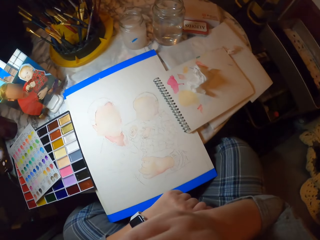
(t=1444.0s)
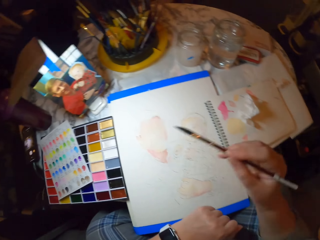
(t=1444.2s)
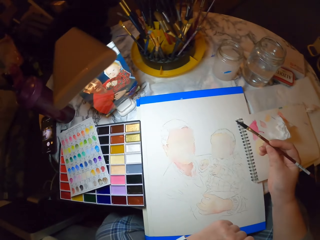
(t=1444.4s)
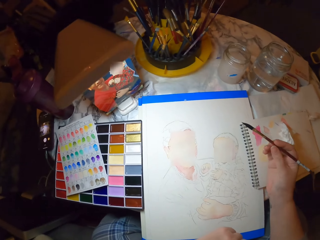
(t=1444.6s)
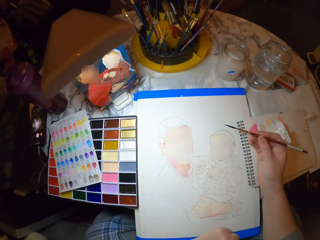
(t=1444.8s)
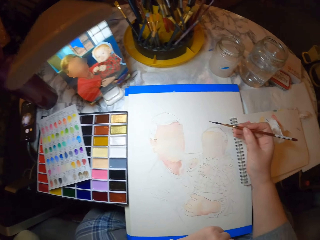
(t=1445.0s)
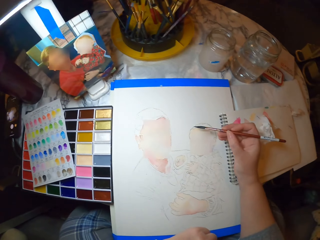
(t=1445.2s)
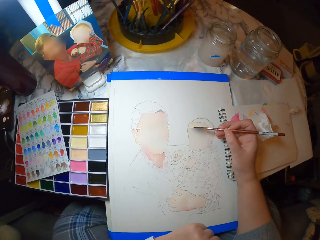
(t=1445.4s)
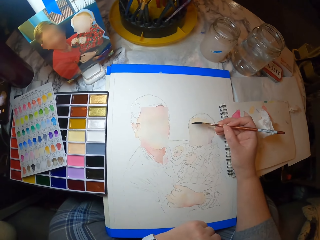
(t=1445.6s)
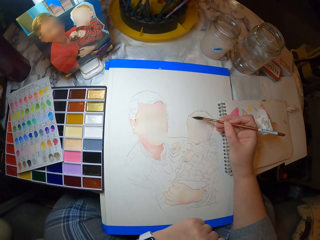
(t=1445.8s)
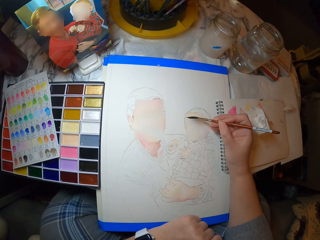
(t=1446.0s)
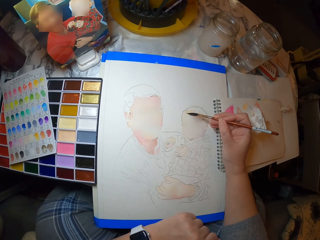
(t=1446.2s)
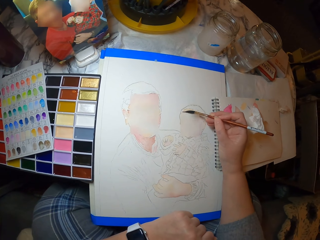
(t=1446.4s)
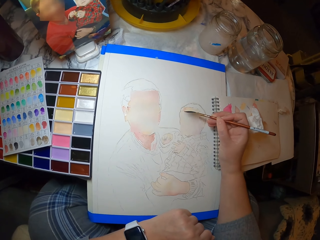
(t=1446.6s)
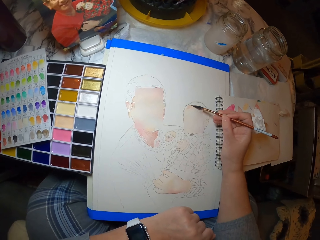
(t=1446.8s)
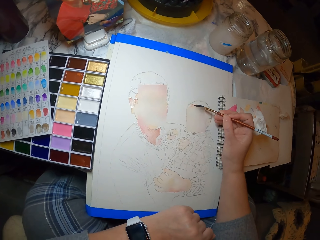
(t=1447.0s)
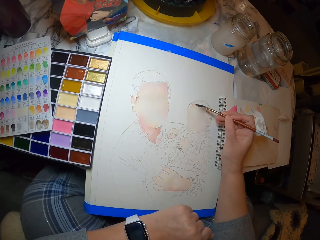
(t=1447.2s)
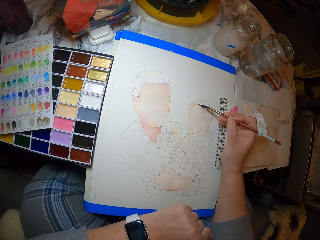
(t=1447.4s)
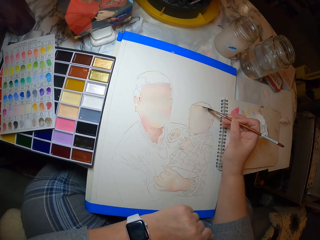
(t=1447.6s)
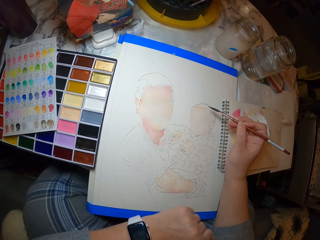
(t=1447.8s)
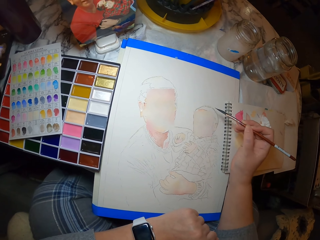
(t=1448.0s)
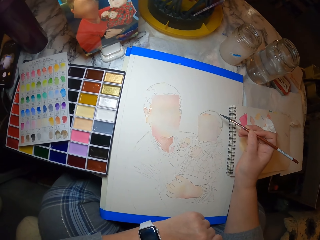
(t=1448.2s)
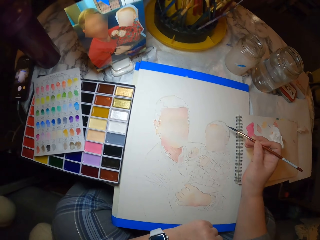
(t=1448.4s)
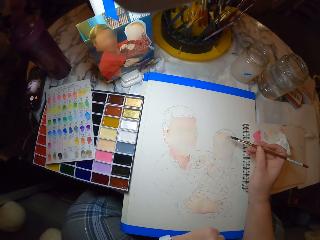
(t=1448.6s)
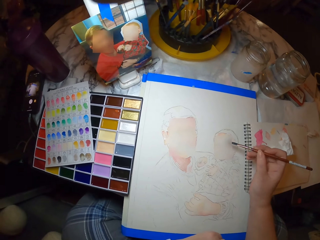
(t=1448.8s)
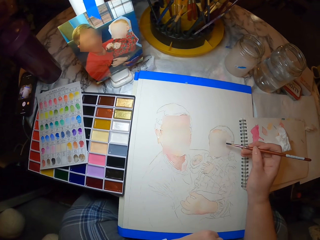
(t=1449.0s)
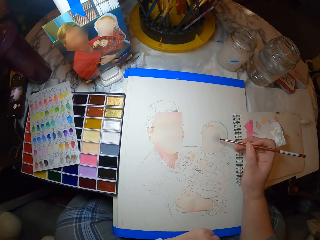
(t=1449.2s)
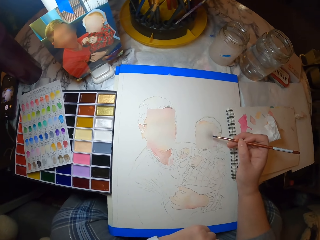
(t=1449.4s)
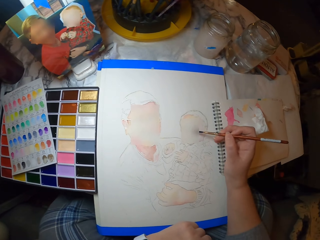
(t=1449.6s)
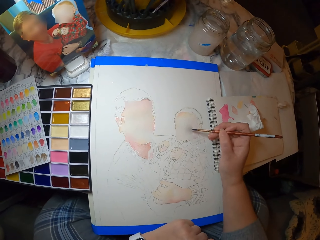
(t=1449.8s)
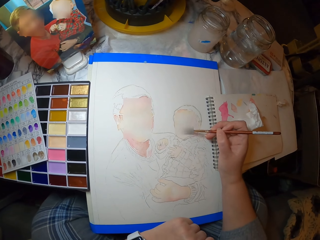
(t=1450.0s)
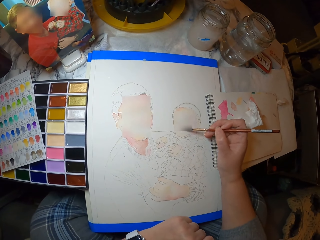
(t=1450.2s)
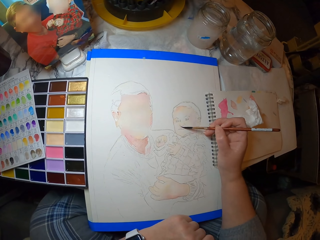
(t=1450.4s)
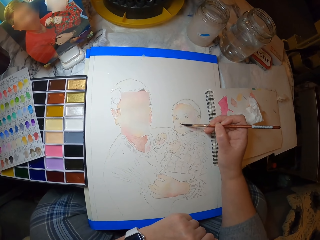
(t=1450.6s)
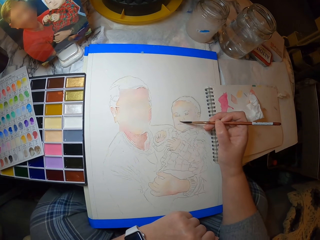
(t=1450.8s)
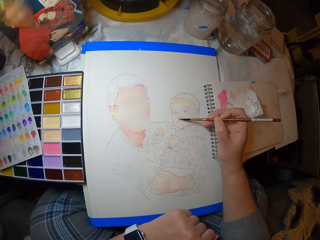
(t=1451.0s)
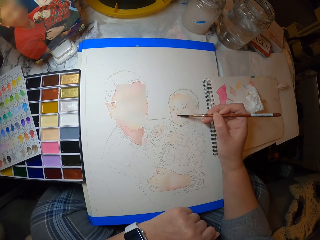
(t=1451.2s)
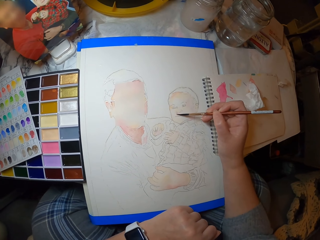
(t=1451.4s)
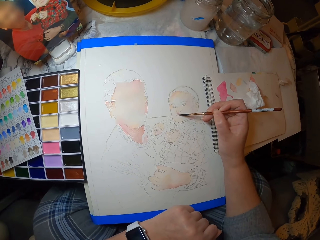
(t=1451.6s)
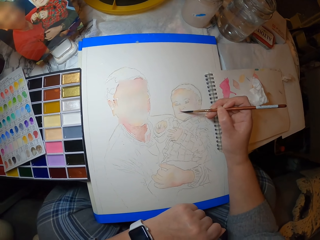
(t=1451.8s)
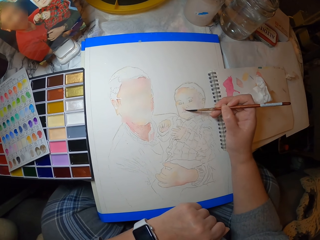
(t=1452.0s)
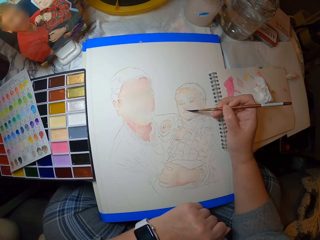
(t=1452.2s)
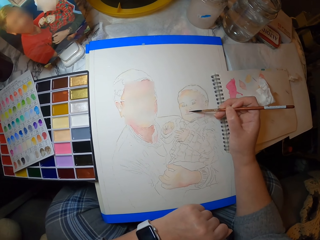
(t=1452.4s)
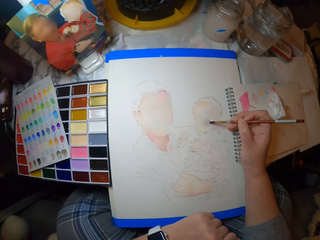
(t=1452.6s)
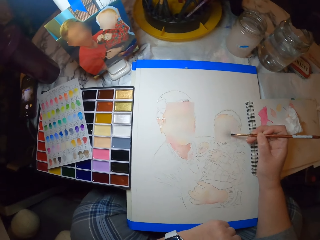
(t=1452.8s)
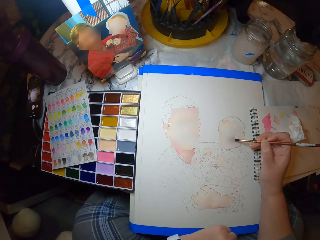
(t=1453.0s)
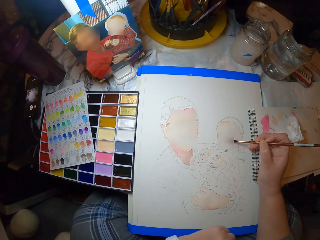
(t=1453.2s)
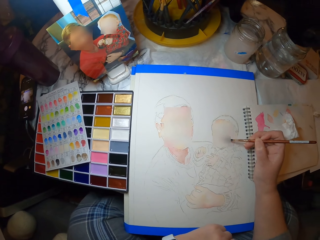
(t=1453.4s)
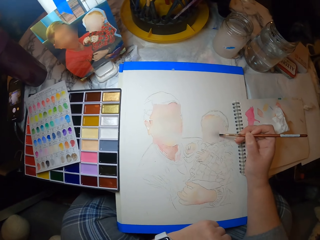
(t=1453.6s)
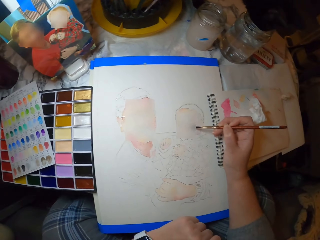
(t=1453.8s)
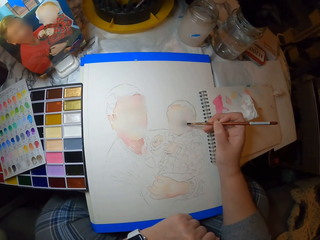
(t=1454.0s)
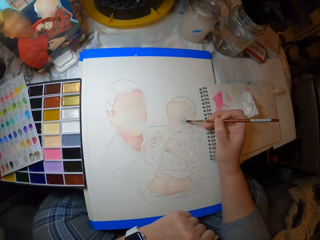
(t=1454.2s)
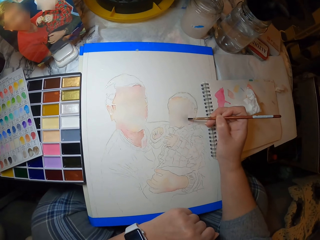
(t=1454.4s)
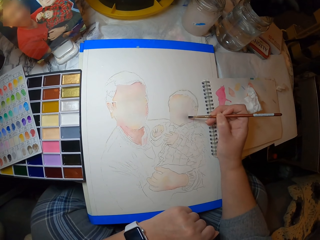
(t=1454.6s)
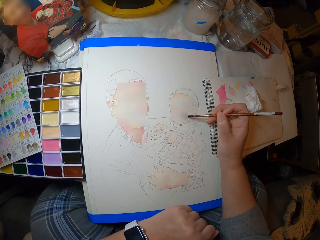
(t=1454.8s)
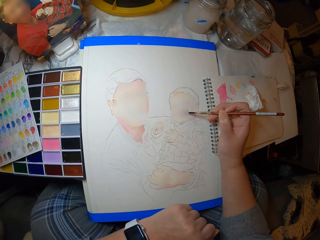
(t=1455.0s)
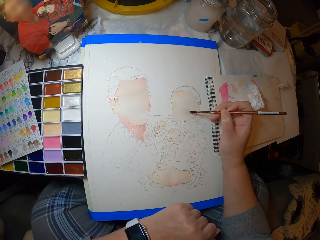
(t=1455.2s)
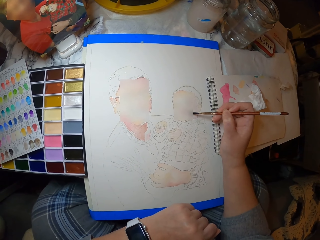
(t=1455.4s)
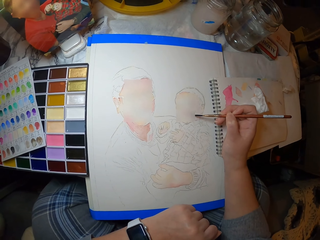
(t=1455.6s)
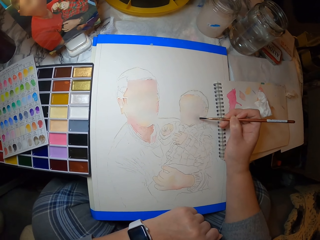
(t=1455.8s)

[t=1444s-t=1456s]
The camera wearer takes the brush. They paint the picture on the paper with the paint brush. They look at the picture. They look at the picture again.

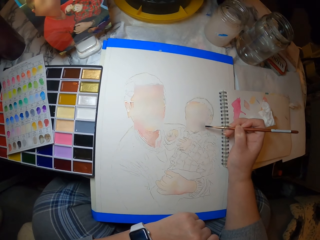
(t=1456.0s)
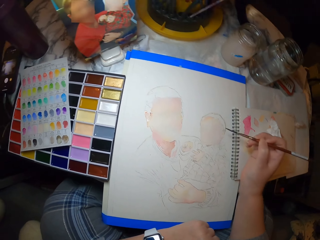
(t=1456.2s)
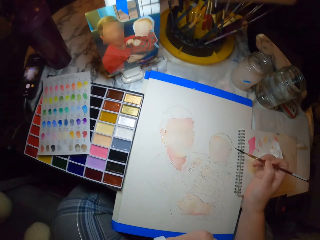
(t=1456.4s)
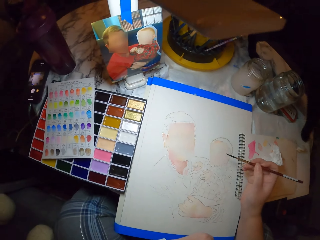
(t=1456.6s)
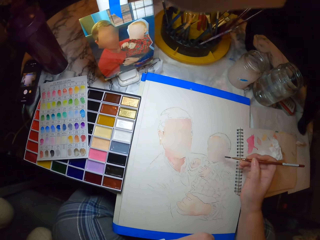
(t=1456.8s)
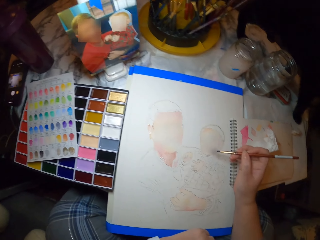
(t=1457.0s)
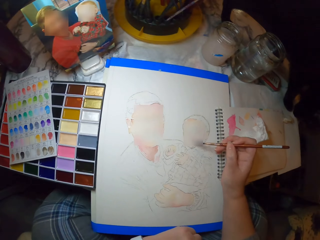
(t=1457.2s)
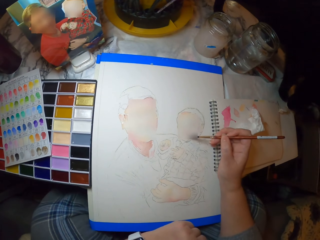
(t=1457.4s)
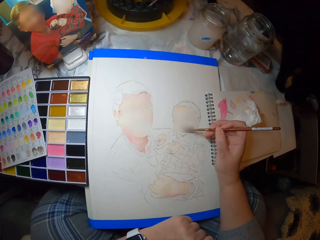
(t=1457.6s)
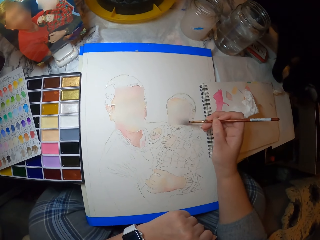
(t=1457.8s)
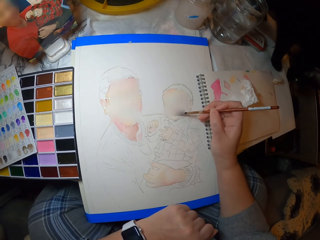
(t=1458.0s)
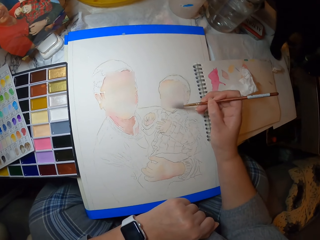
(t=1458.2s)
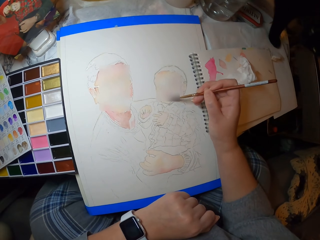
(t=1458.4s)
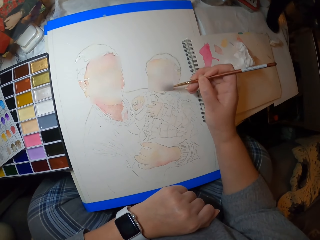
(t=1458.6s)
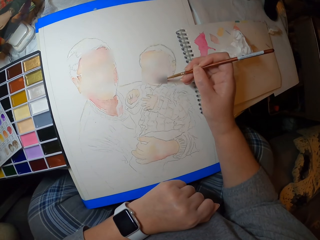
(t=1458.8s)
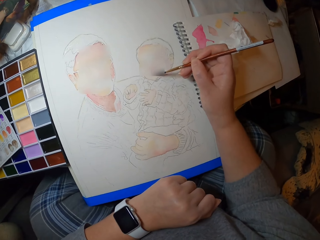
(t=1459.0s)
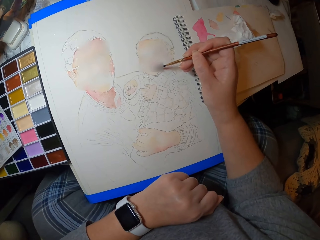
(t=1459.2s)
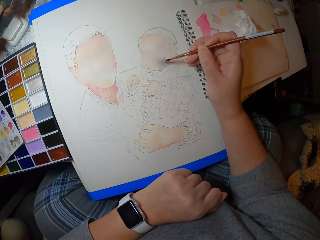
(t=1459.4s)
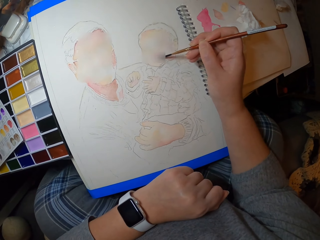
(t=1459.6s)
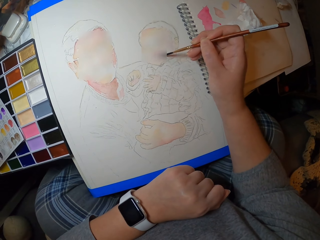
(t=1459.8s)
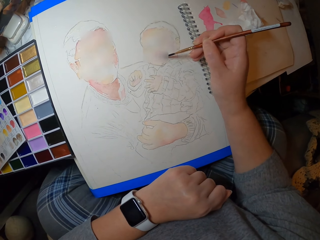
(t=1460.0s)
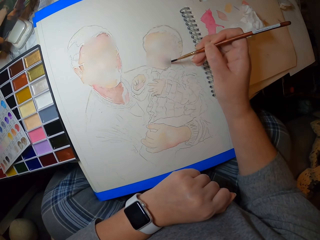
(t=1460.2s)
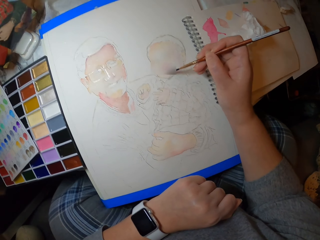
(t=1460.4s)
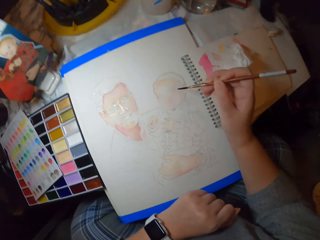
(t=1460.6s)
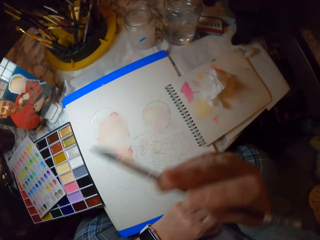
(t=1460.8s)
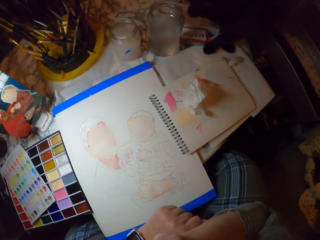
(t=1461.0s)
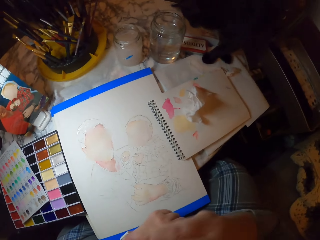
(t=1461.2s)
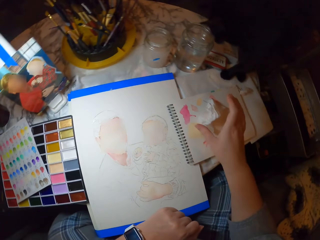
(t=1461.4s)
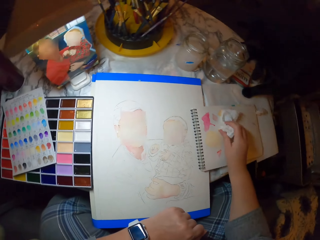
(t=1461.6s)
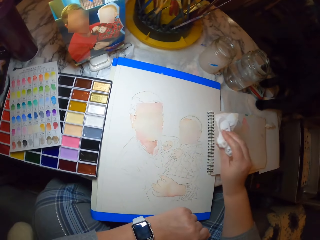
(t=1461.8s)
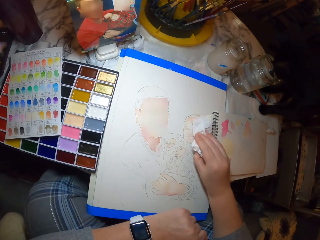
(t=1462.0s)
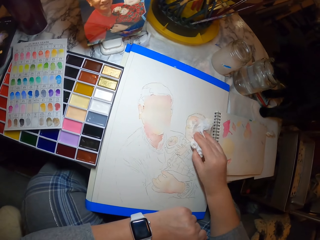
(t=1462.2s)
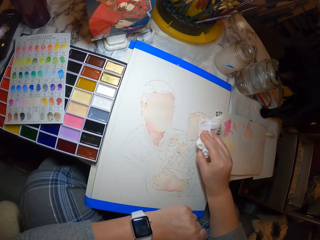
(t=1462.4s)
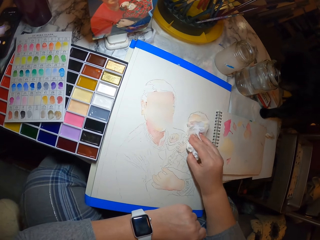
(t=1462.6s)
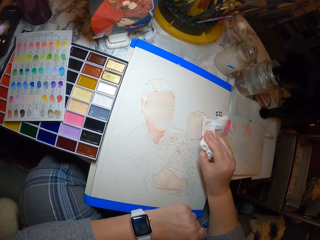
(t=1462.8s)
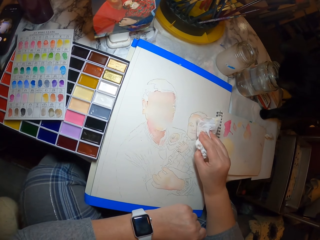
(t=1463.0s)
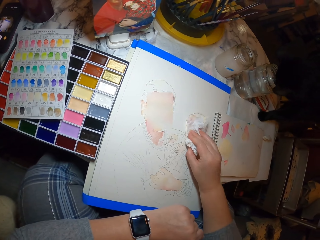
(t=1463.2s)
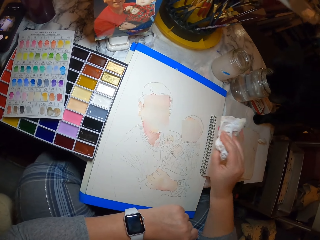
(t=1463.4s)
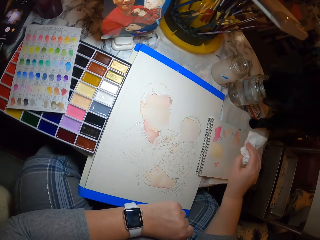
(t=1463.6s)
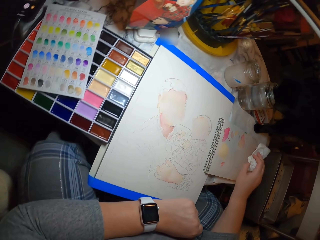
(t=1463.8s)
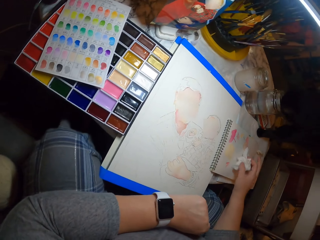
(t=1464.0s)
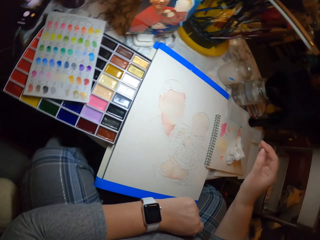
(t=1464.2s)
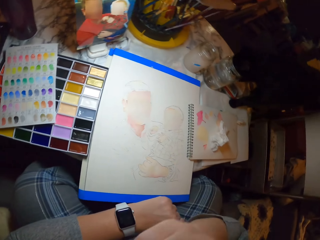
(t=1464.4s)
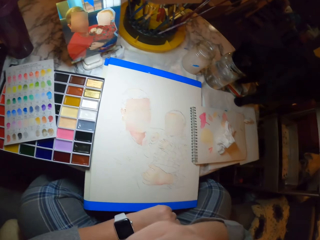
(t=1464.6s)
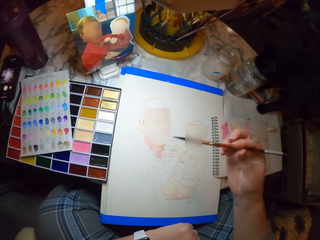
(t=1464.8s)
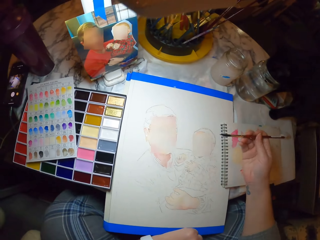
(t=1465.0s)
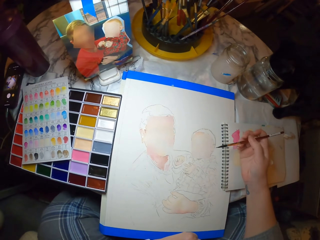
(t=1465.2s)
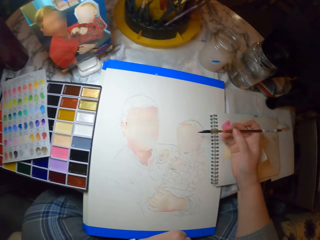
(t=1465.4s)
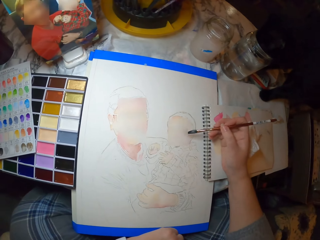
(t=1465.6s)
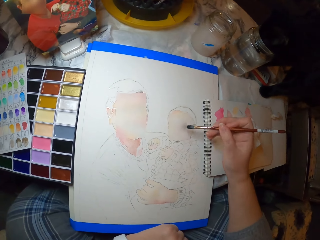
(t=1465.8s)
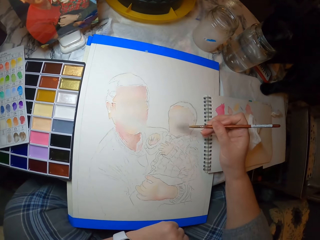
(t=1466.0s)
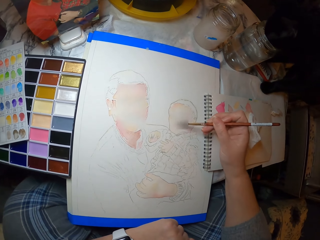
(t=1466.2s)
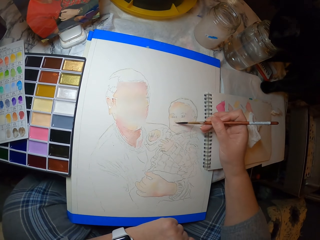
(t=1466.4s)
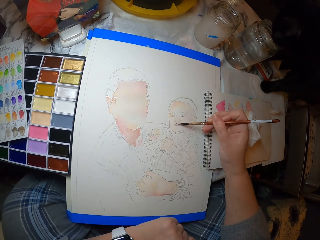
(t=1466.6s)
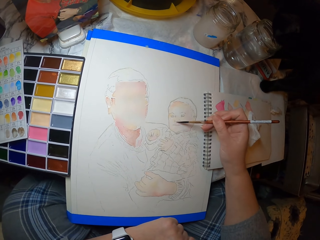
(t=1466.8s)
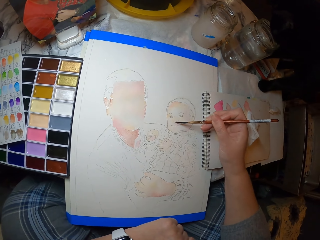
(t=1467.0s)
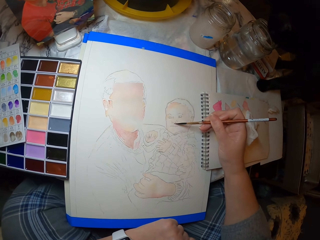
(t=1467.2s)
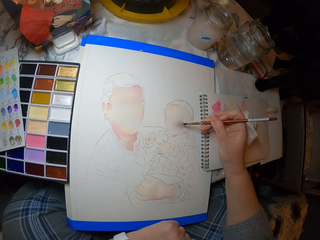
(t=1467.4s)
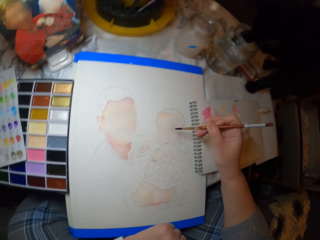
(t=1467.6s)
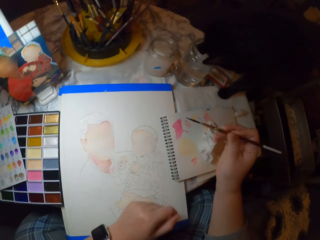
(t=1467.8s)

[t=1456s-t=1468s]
The camera wearer looks at the picture. They put the brush on the mouth. They pick the paper or serviette on the table and put the serviette on the drawing. They dry the picture with the paper. They place the serviette on the book. They take the brush. They paint the picture on the paper with the paint brush.
